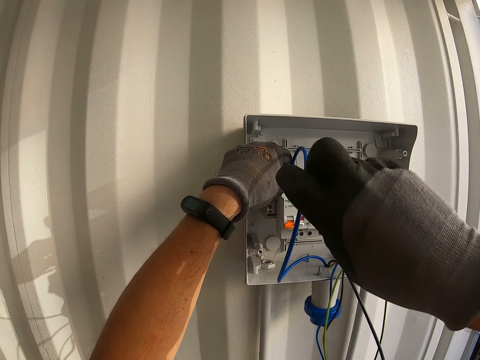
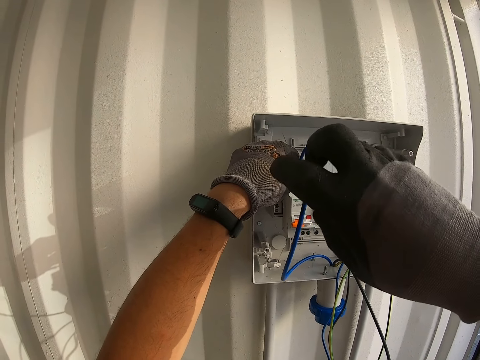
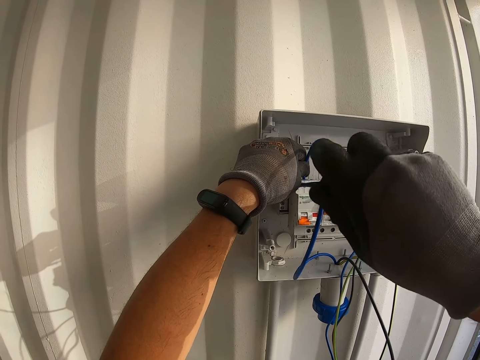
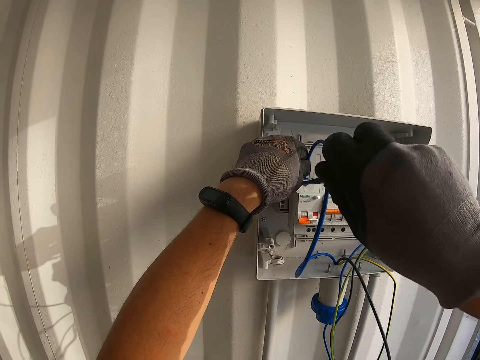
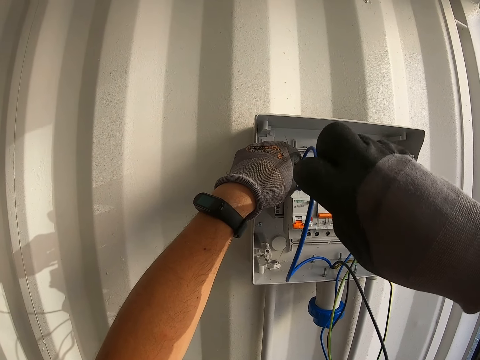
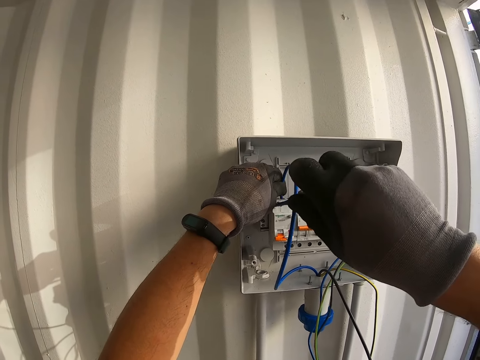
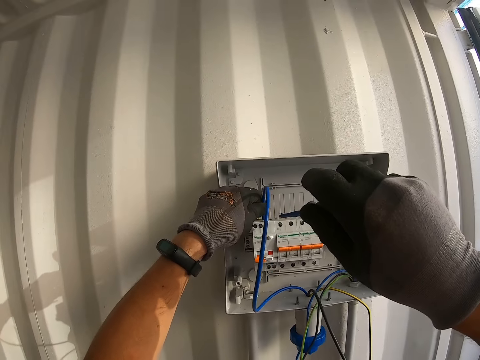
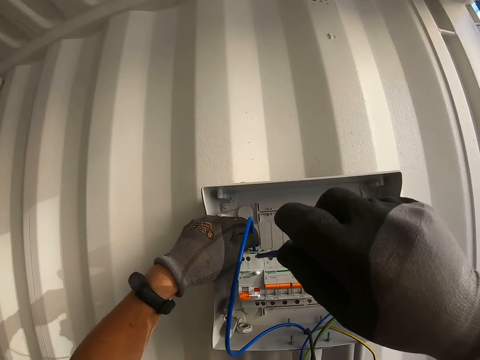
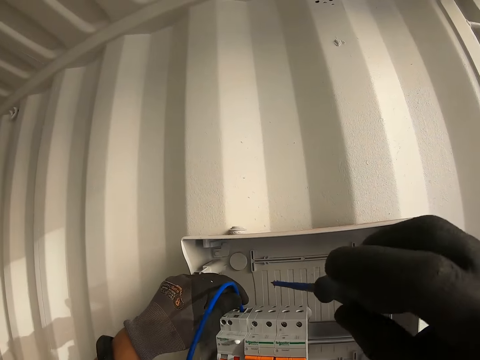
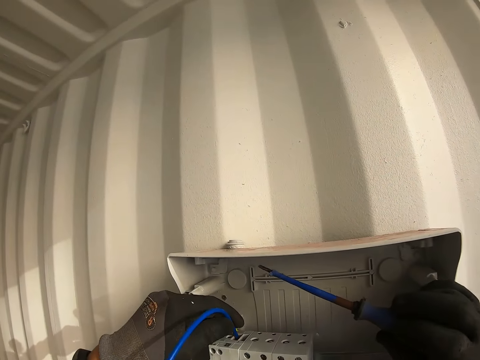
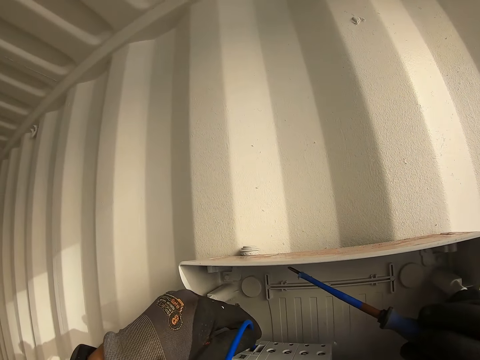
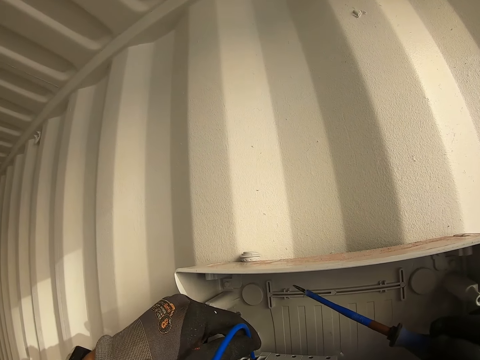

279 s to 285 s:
The camera wearer fixes the wire using a screw.

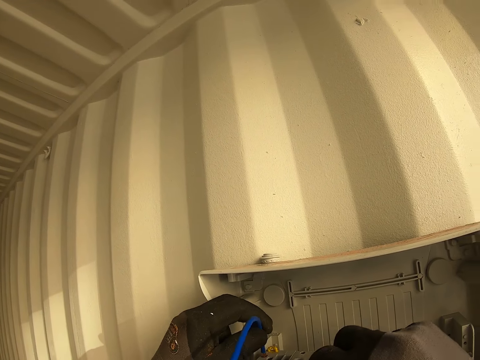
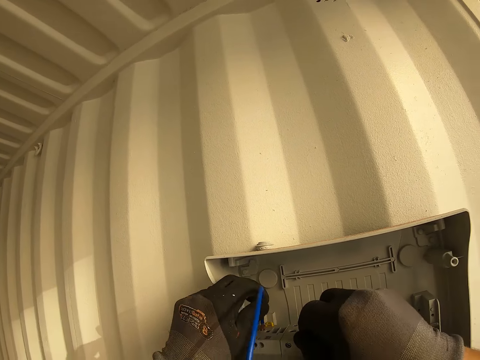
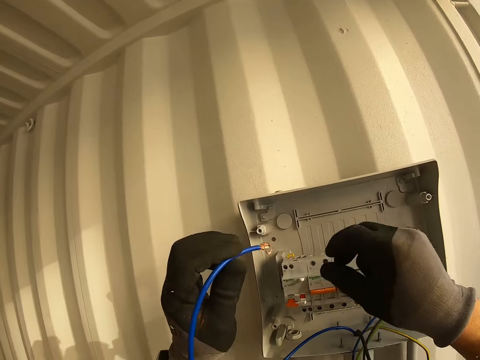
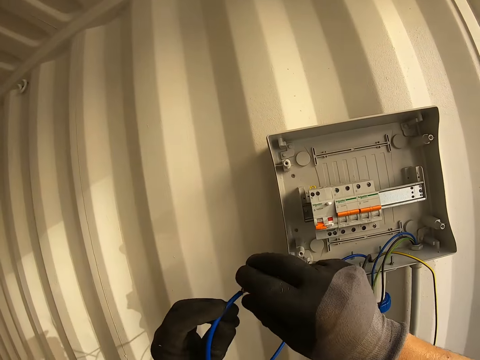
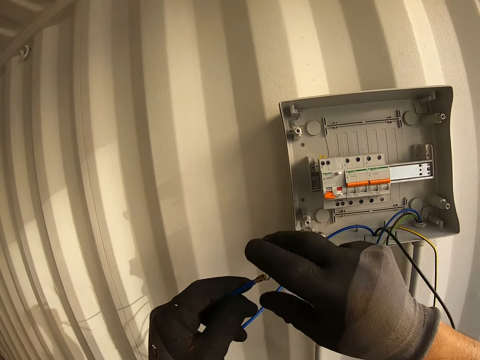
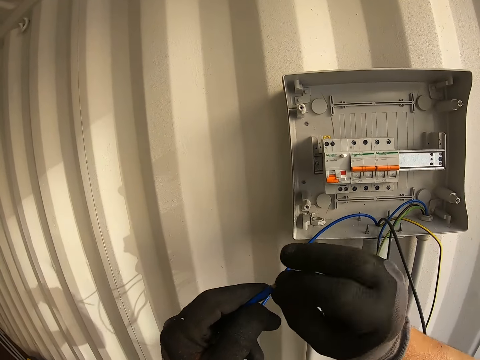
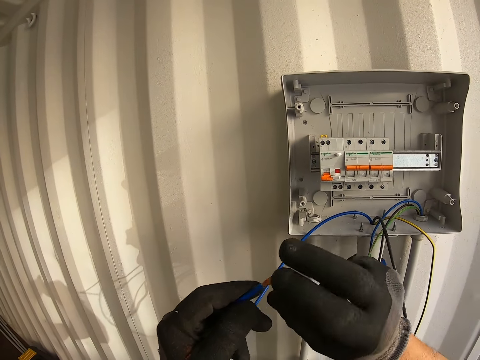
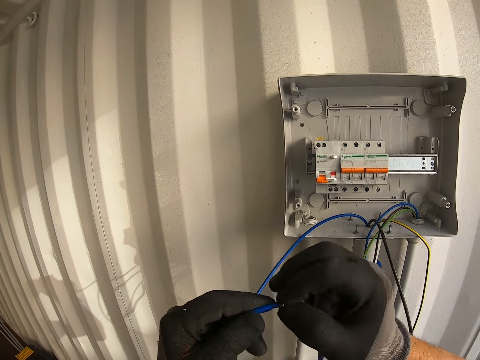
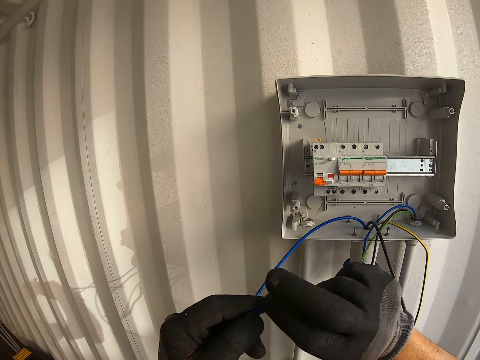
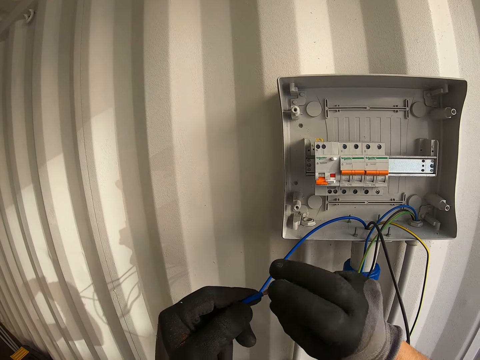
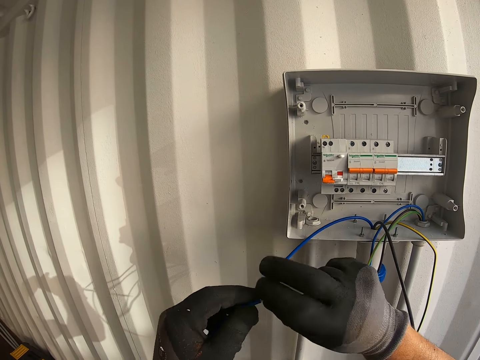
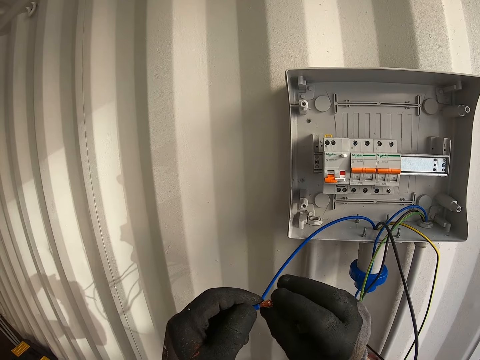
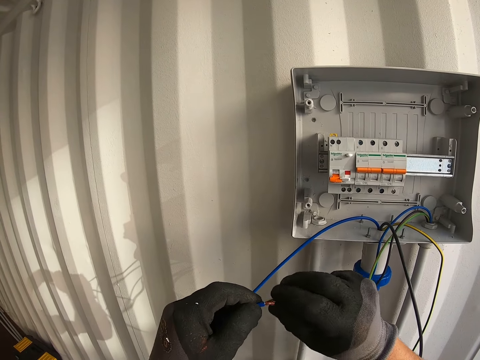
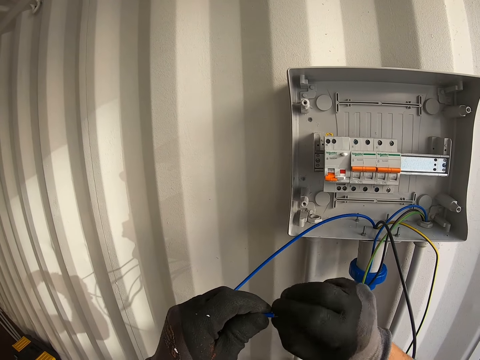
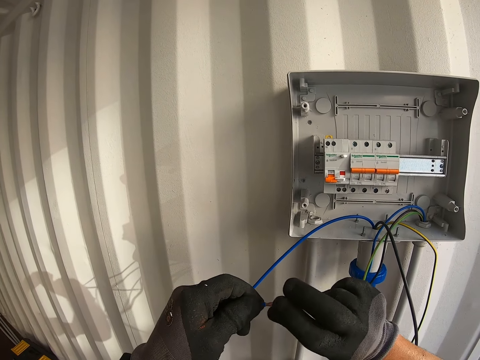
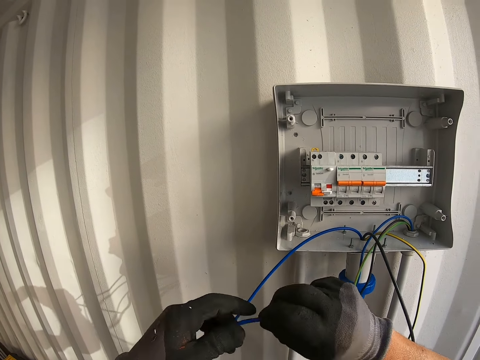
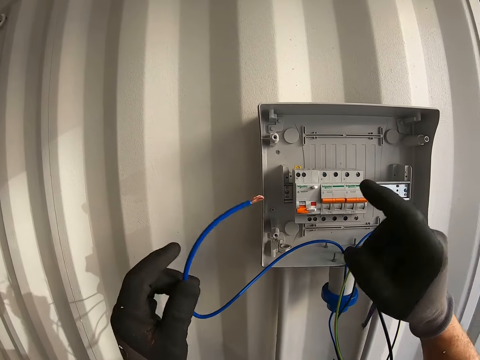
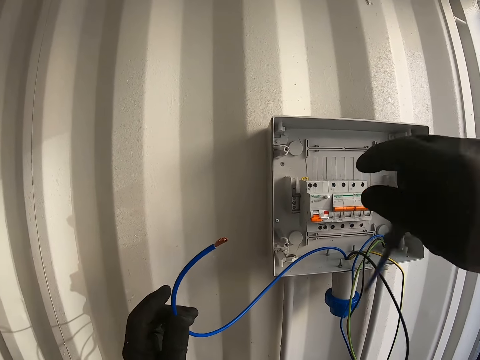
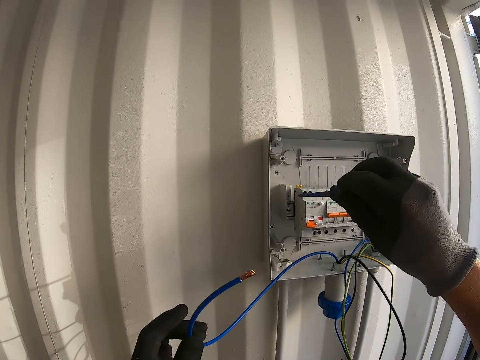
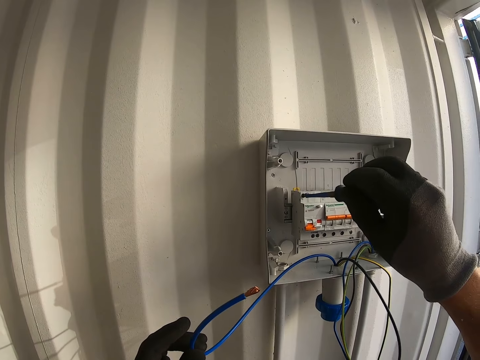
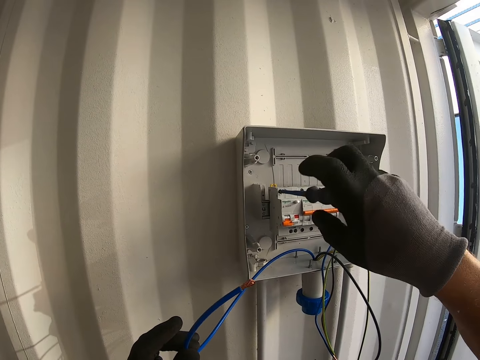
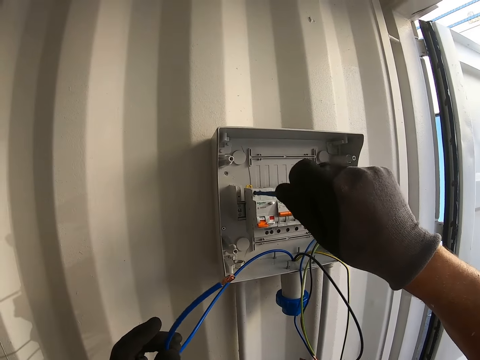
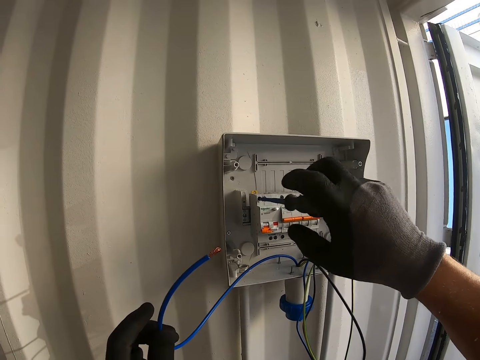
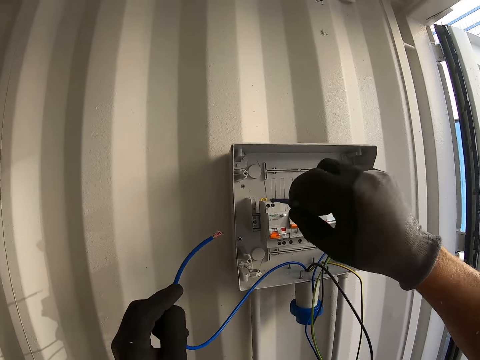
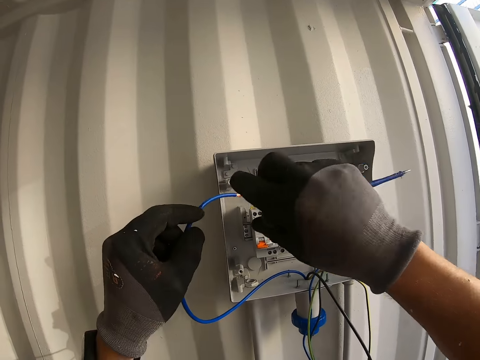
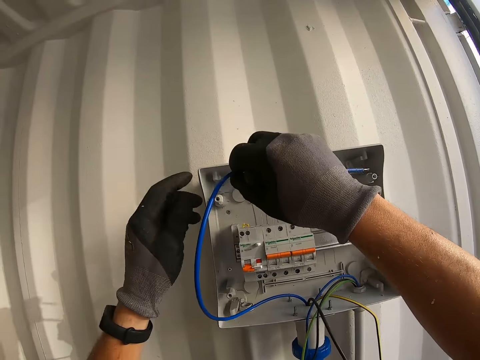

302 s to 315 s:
The camera wearer repairs the blue cable. They unscrew something.

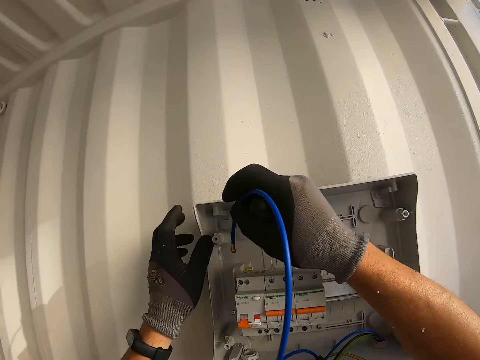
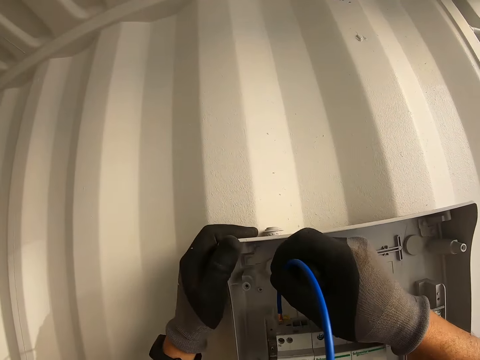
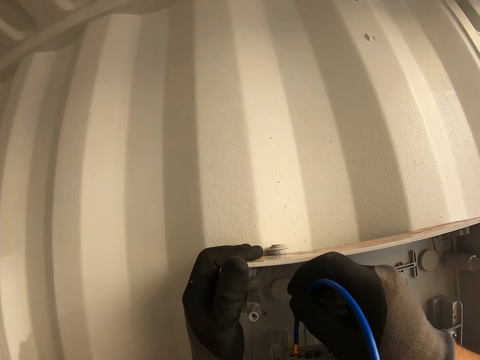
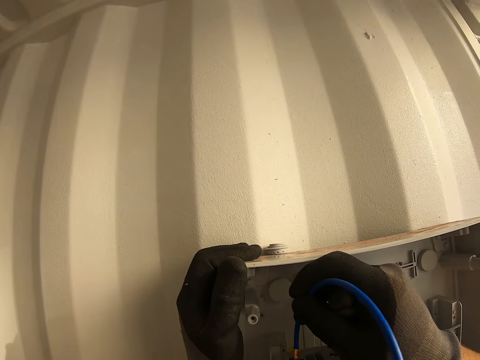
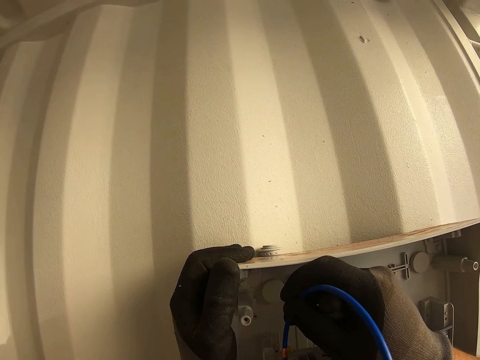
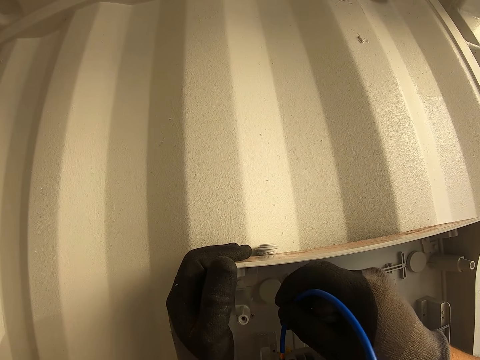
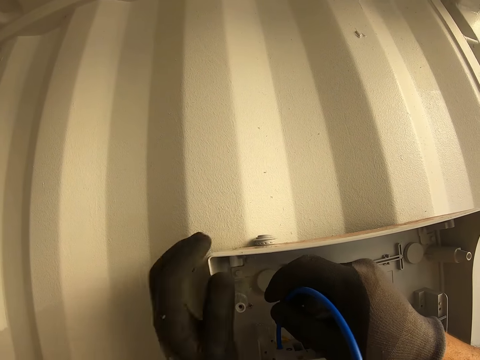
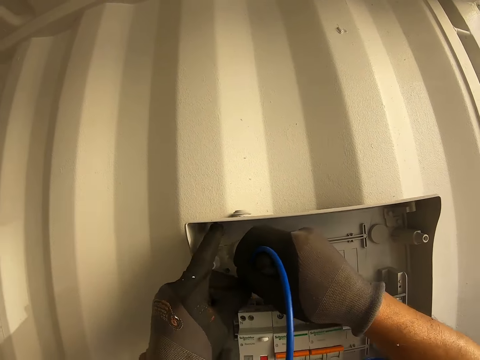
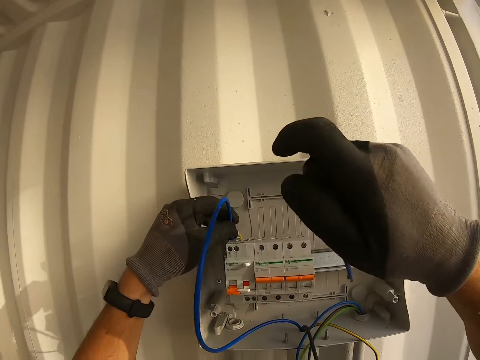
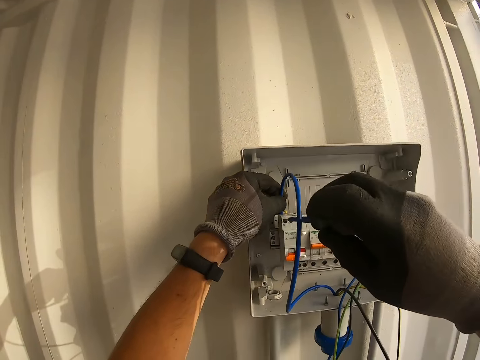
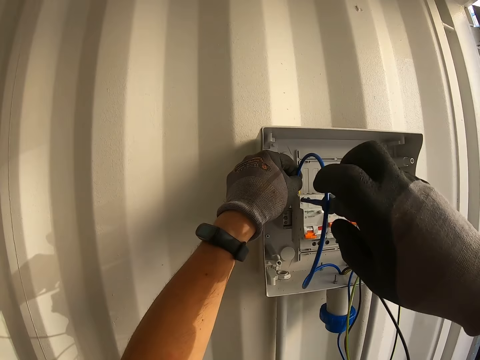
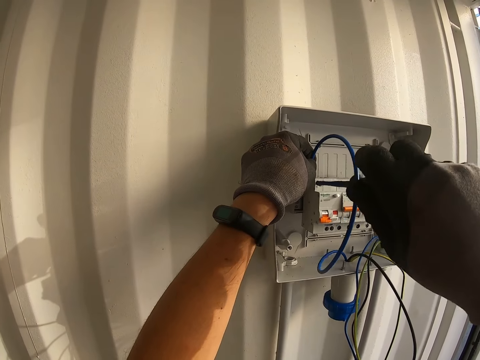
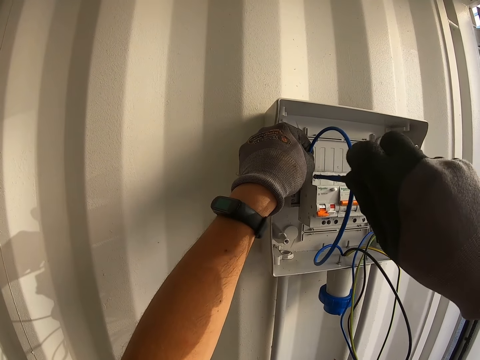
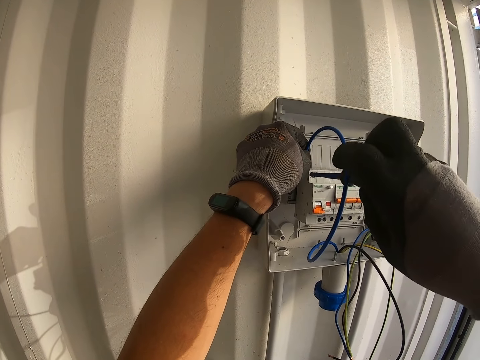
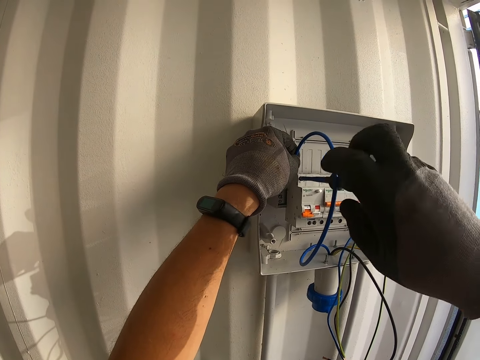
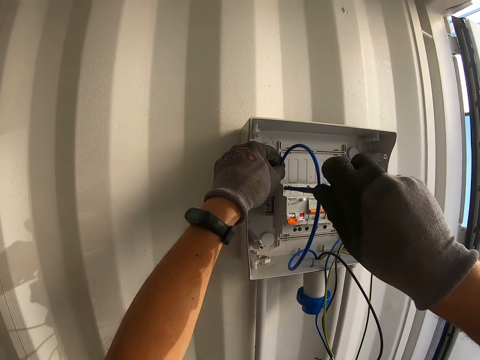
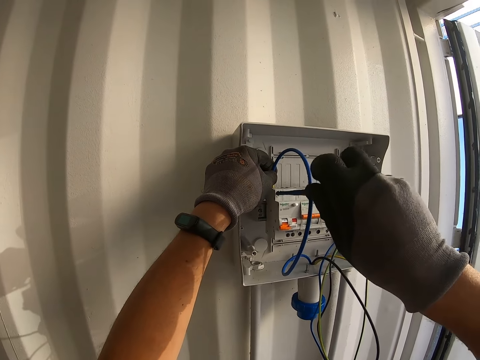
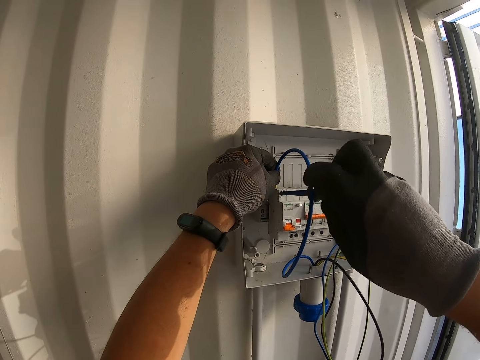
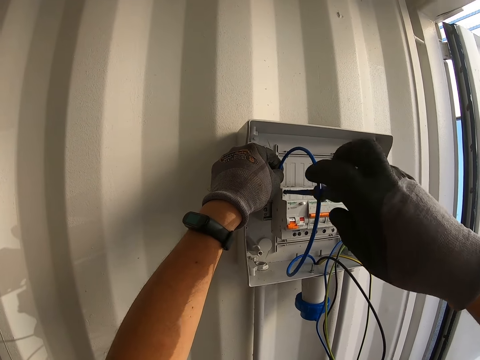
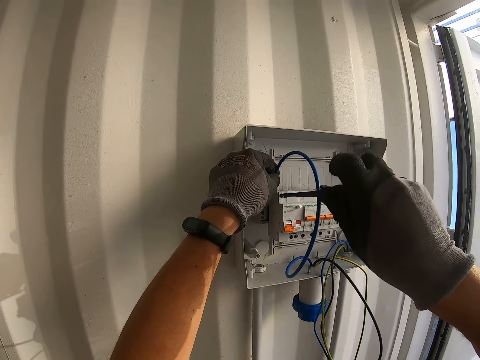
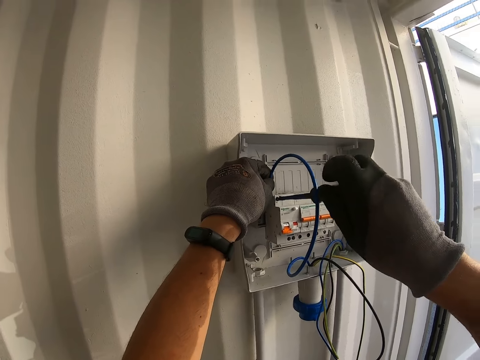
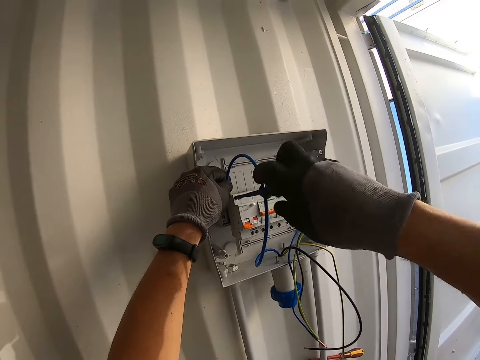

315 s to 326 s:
The camera wearer fixes the blue cable with a screw. They insert a wire into the terminal connector. They fasten the screw with a screwdriver.
